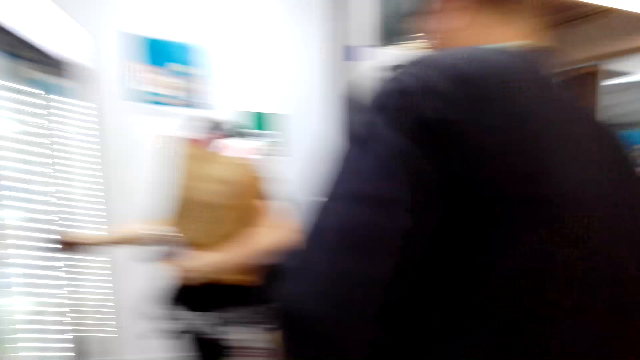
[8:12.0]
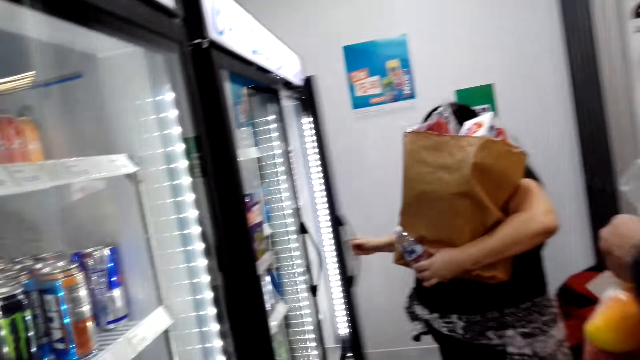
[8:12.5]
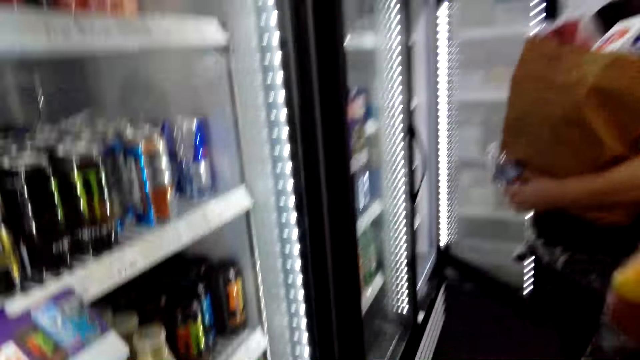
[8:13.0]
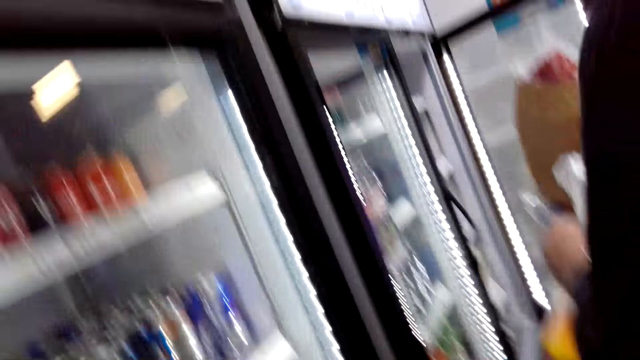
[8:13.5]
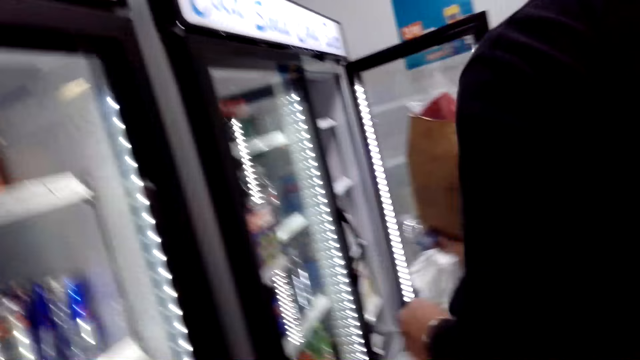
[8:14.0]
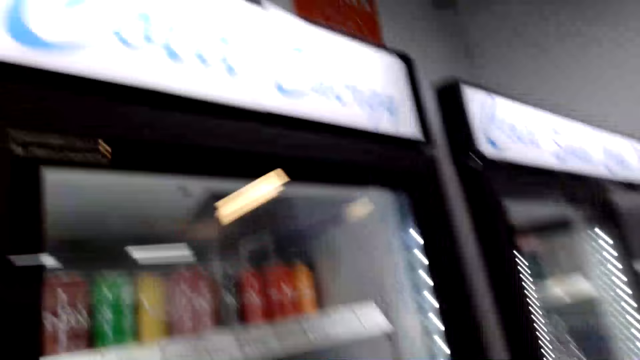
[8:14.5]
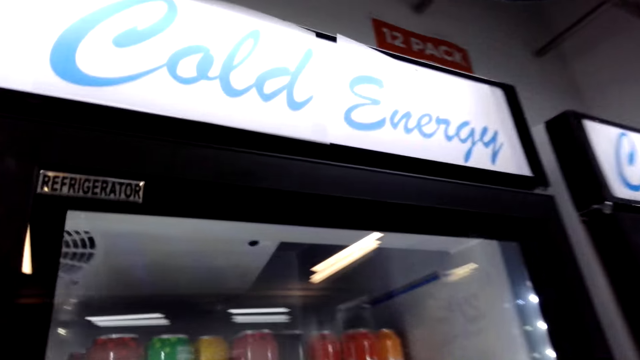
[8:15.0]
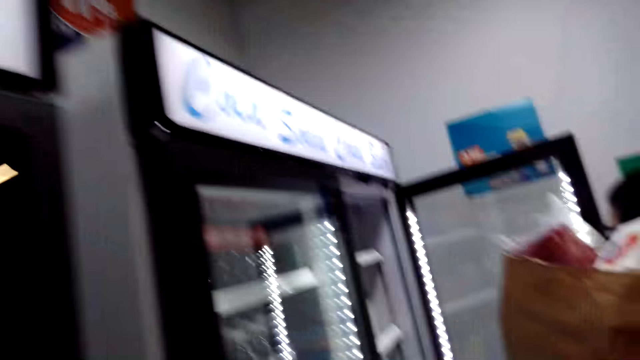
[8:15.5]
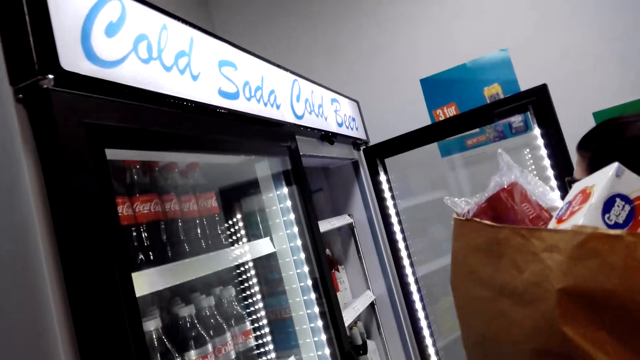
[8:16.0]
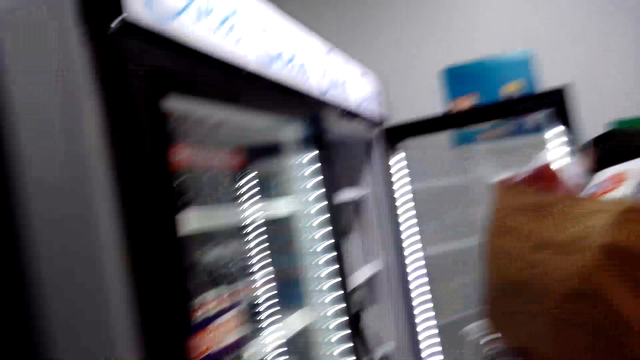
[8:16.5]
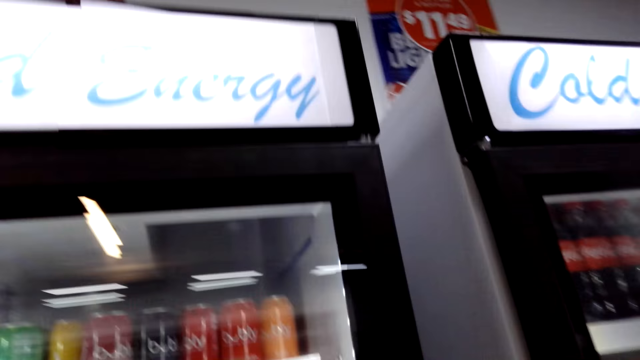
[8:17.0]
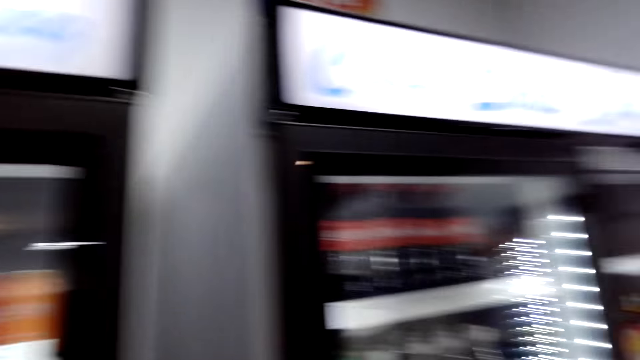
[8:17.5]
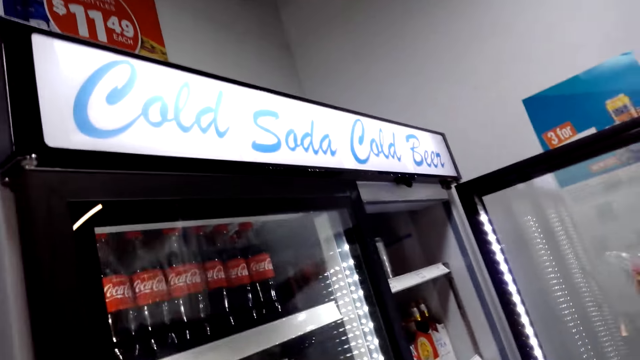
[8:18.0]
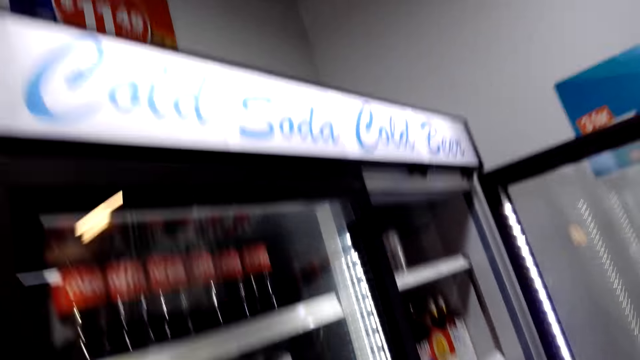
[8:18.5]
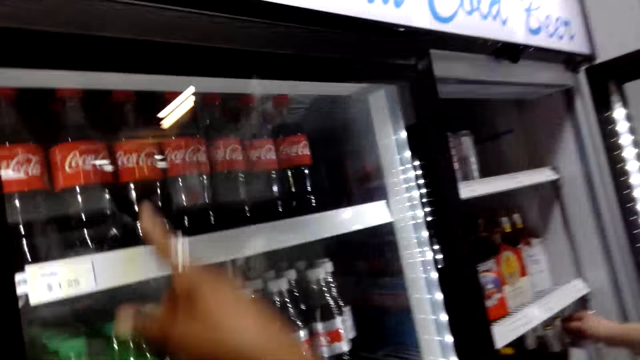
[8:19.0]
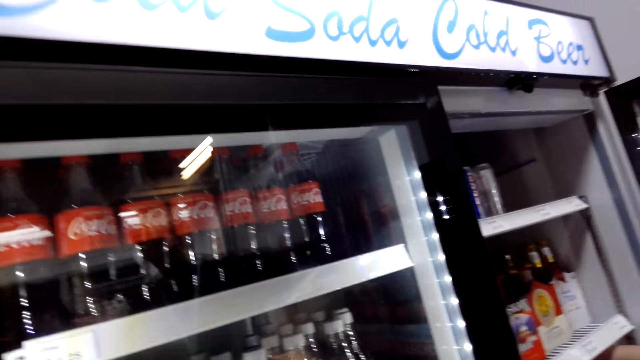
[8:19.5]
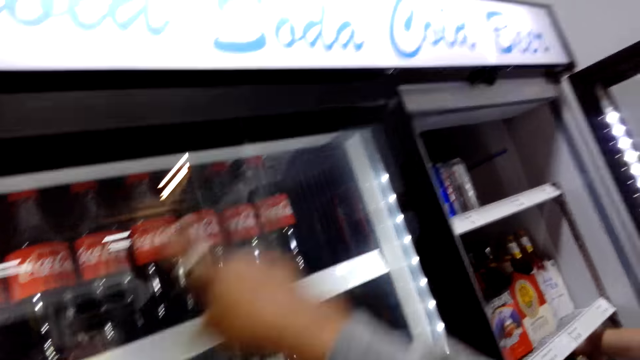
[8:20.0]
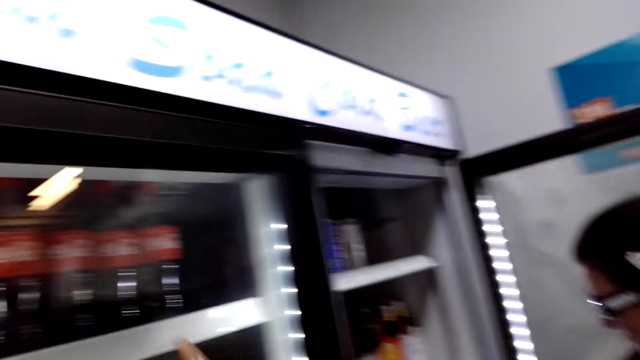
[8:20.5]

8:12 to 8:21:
The camera wearer looks around the fridge. They walk to the refrigerator.

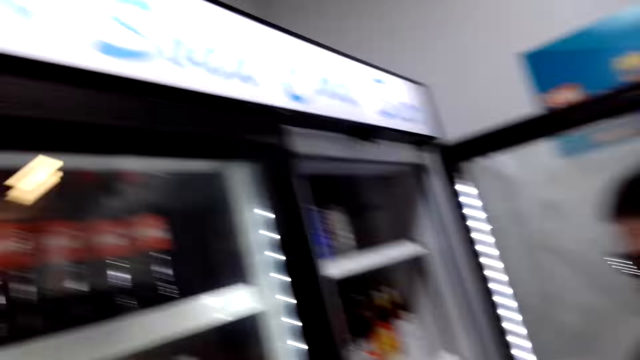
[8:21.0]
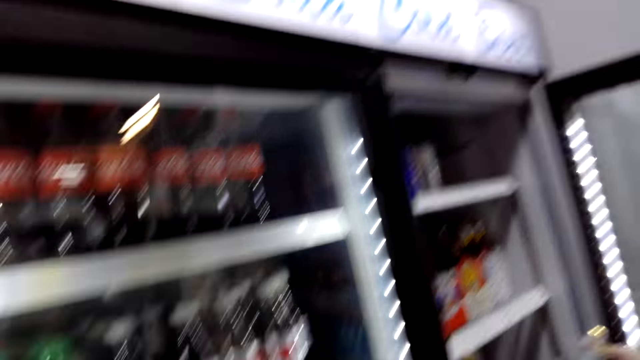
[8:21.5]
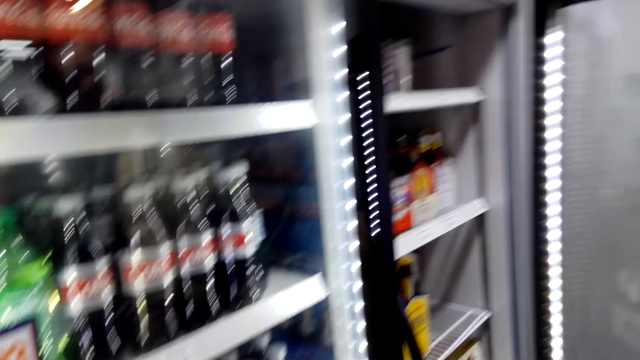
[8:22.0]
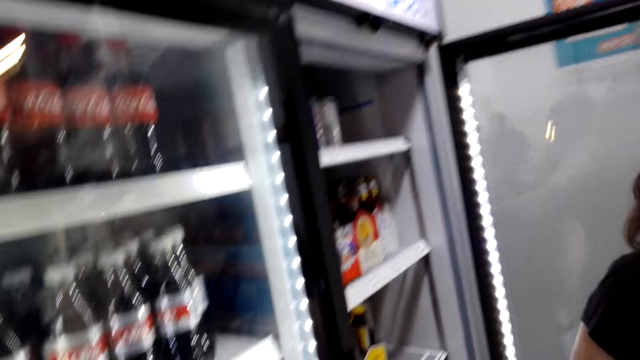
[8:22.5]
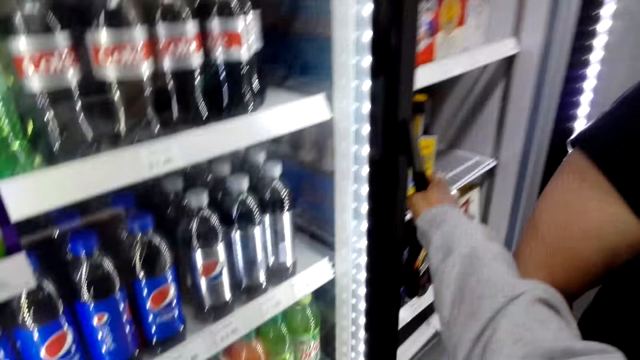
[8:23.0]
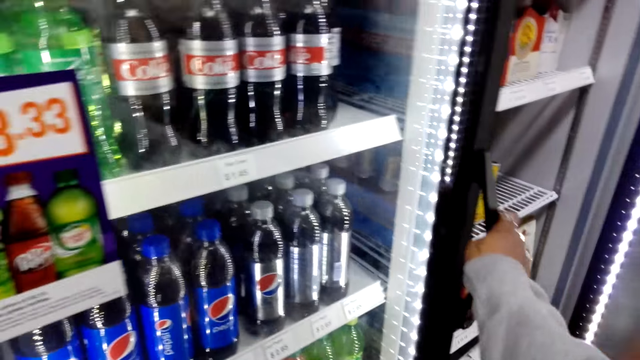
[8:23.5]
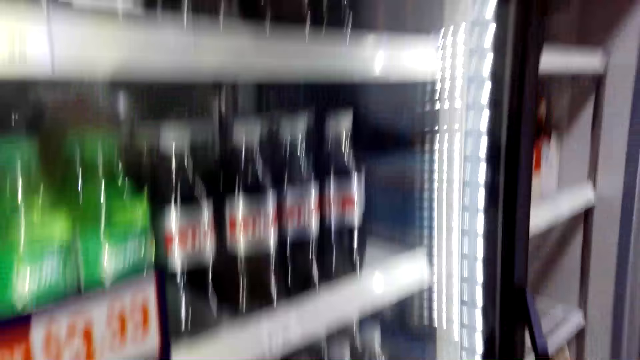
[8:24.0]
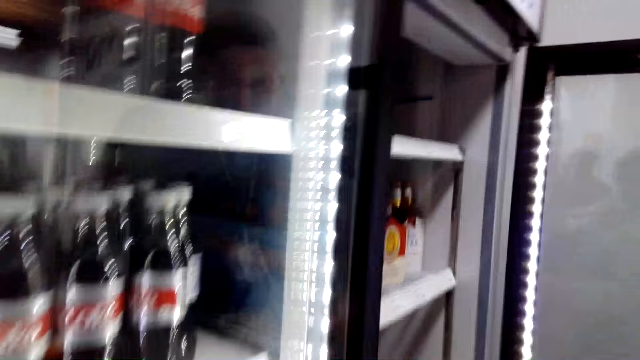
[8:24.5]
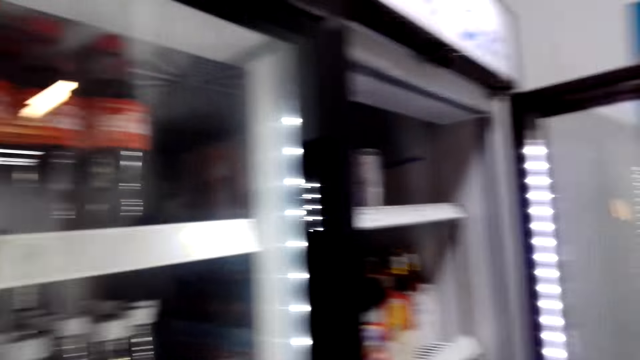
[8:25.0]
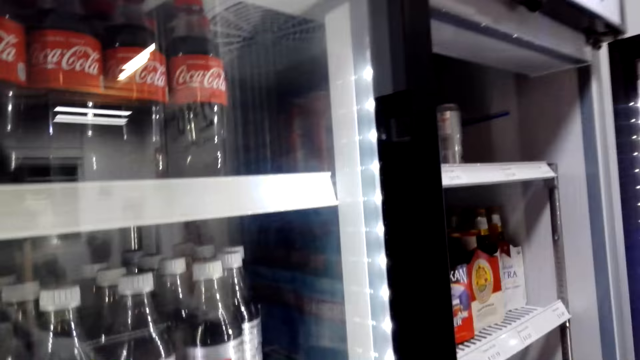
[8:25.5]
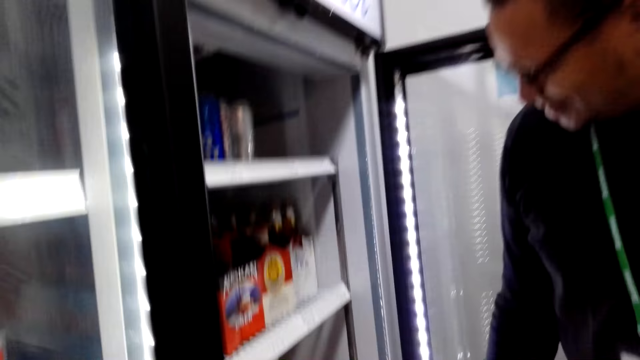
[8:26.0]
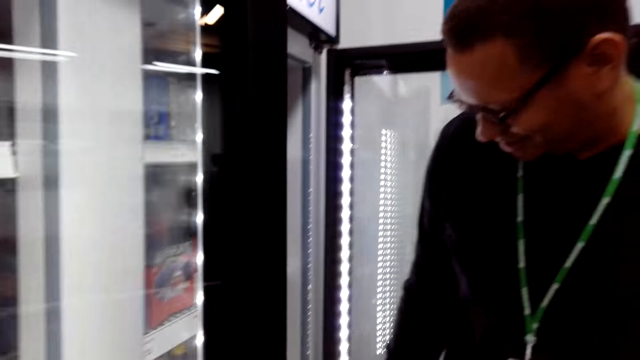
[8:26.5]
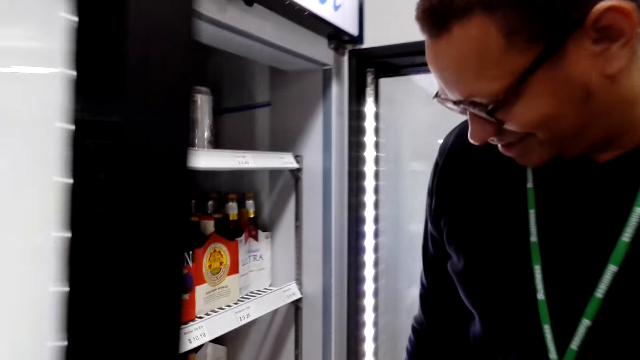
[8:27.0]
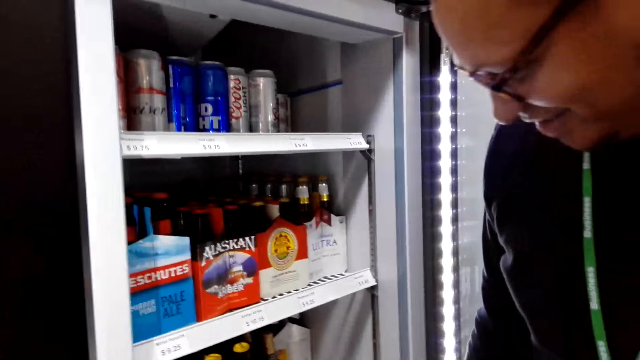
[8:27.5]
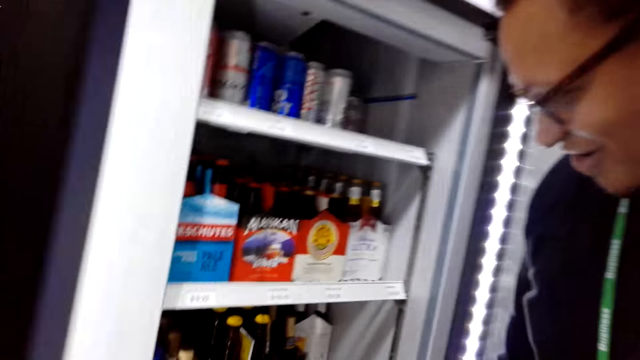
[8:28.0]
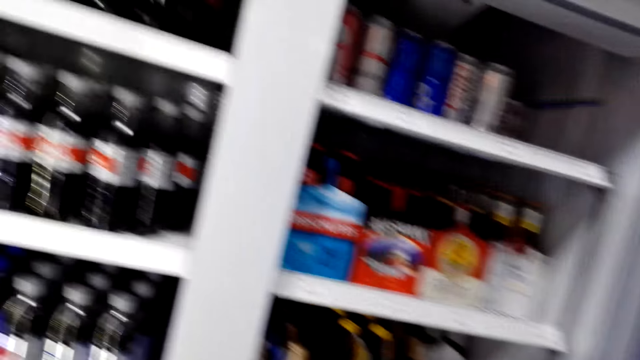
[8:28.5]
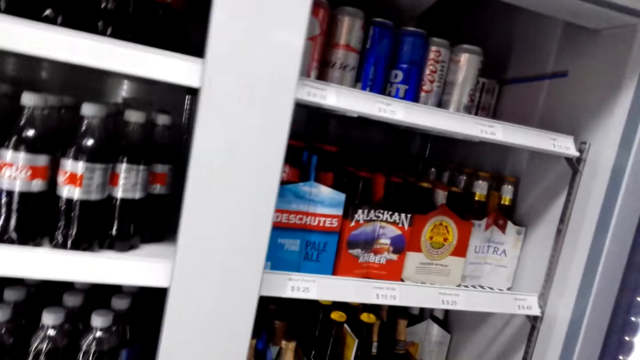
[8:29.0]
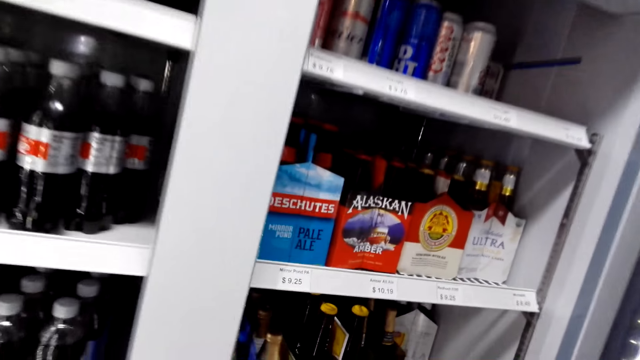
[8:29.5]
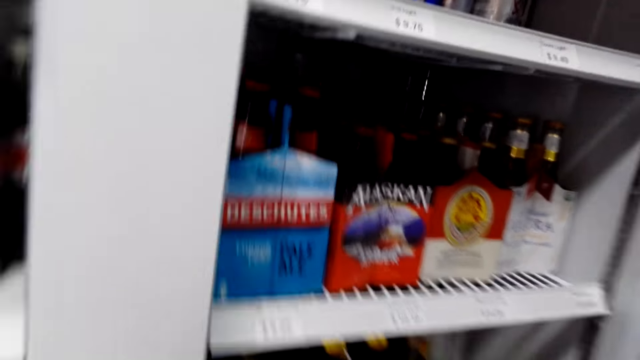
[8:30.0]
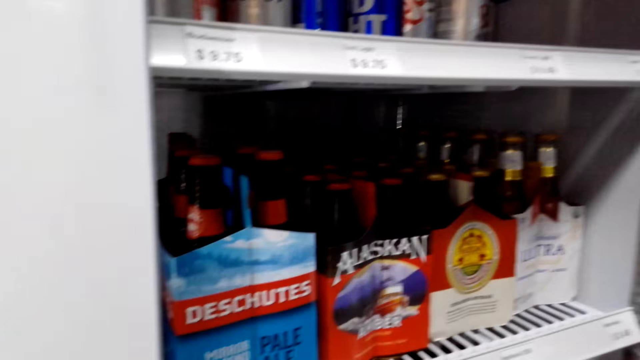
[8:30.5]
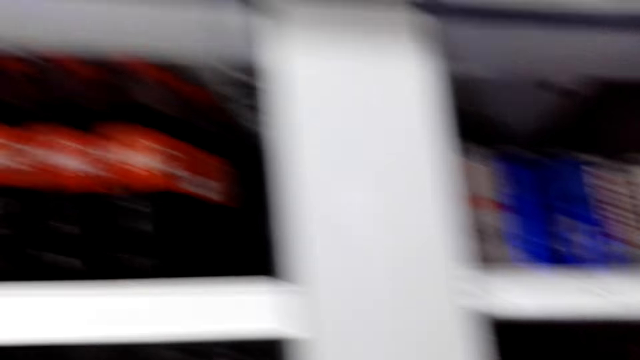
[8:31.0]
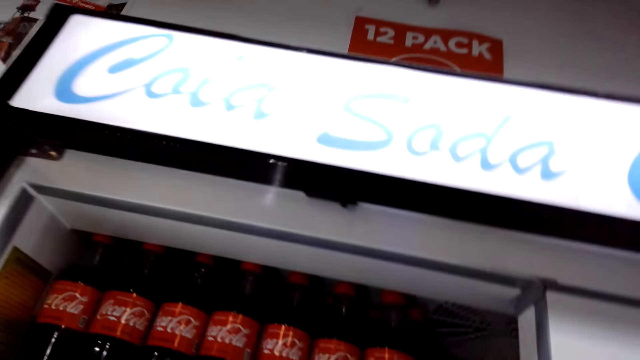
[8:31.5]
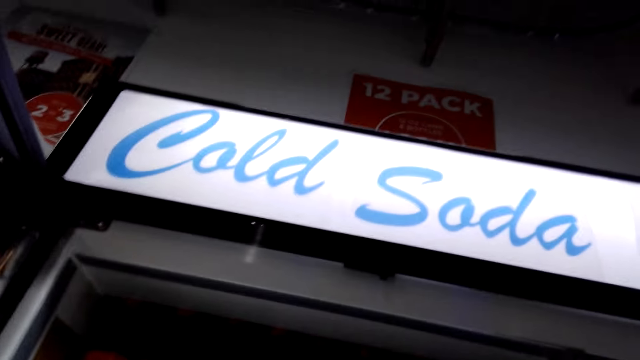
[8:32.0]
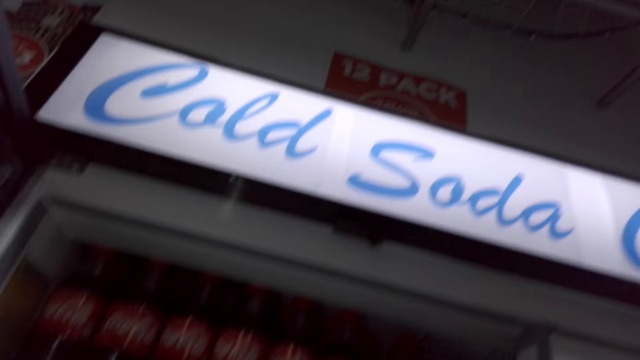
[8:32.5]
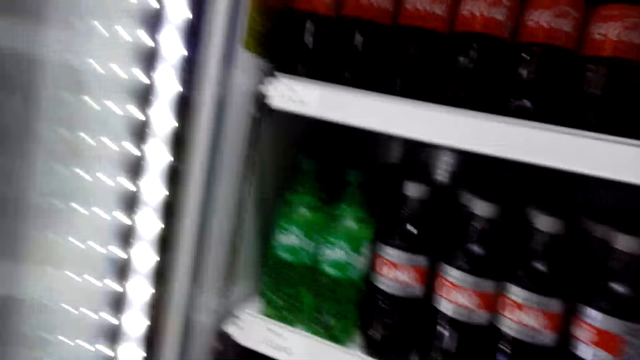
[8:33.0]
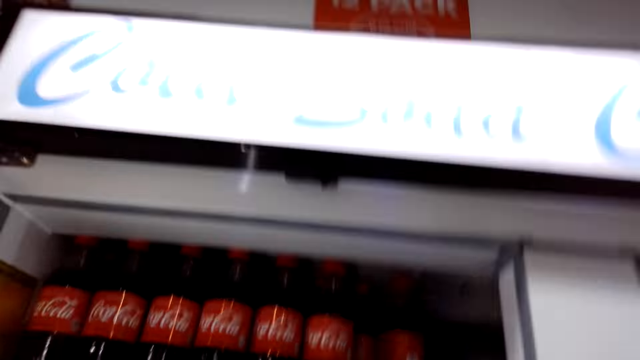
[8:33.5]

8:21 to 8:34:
A man checks inside the fridge. The man speaks to a woman. The camera wearer converses with the man.
